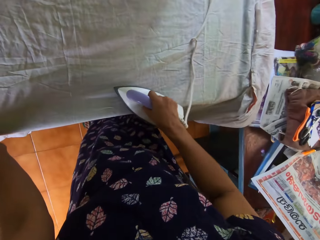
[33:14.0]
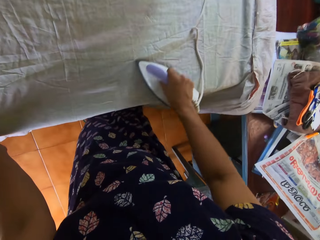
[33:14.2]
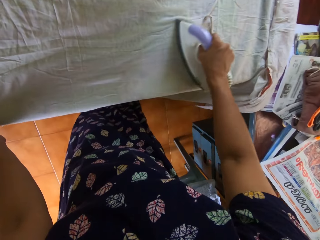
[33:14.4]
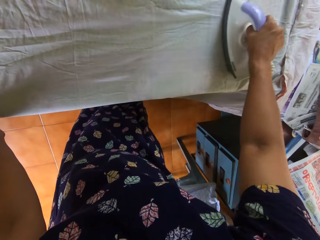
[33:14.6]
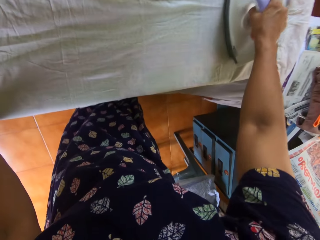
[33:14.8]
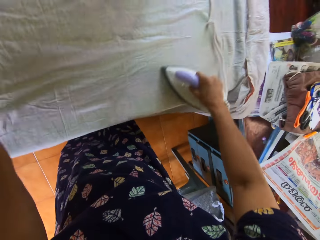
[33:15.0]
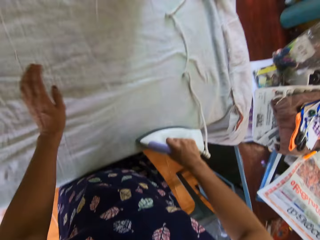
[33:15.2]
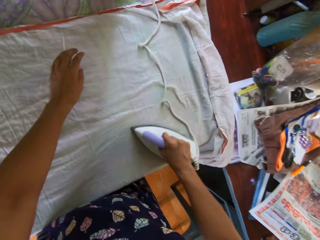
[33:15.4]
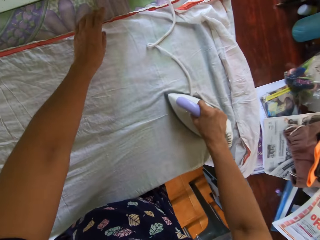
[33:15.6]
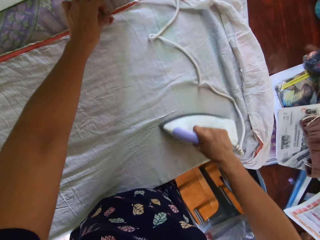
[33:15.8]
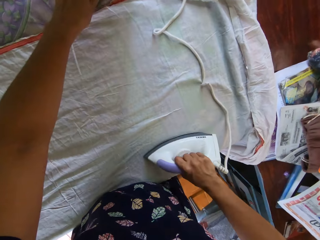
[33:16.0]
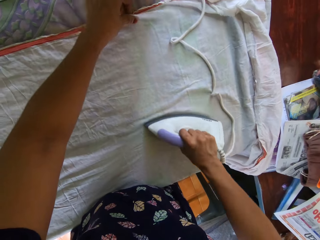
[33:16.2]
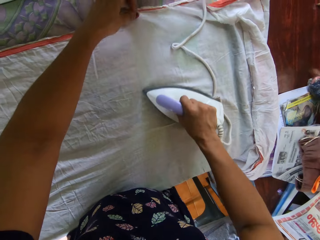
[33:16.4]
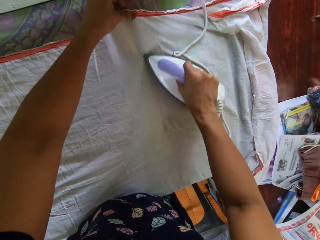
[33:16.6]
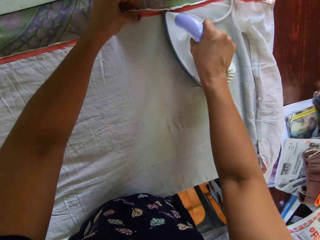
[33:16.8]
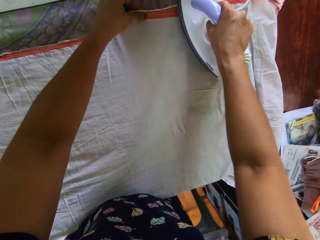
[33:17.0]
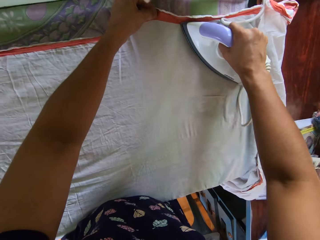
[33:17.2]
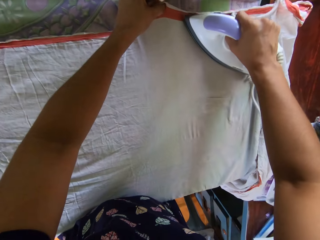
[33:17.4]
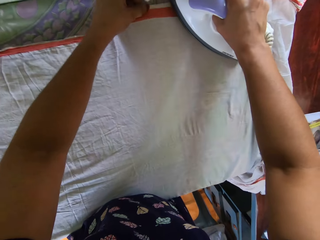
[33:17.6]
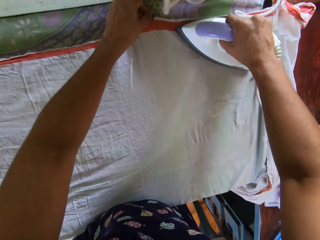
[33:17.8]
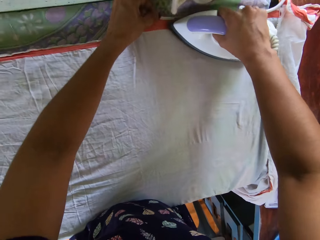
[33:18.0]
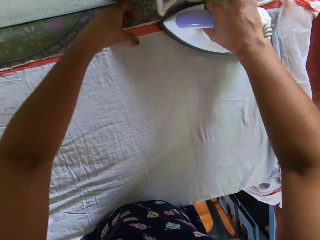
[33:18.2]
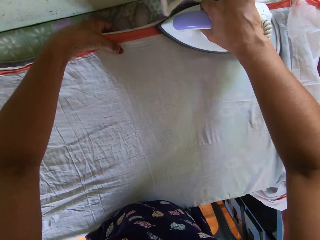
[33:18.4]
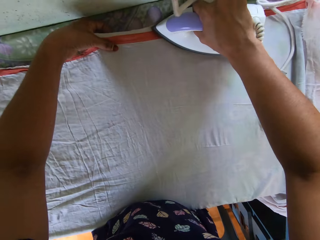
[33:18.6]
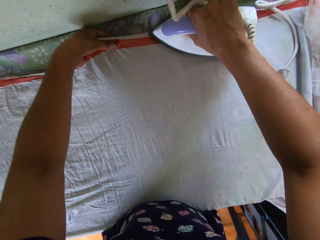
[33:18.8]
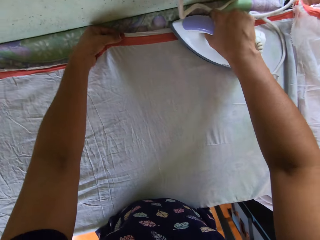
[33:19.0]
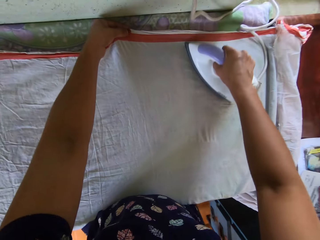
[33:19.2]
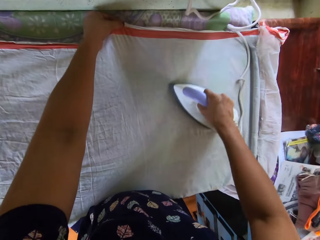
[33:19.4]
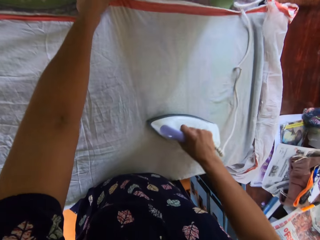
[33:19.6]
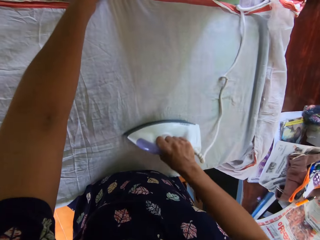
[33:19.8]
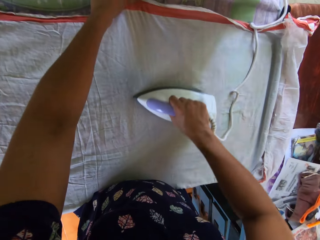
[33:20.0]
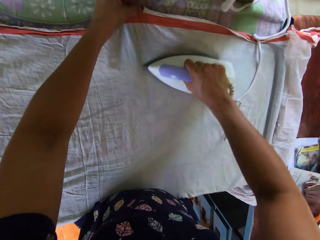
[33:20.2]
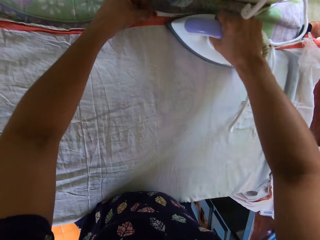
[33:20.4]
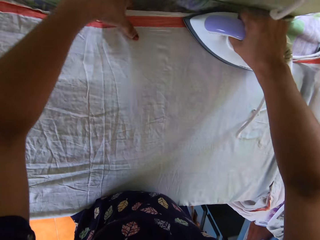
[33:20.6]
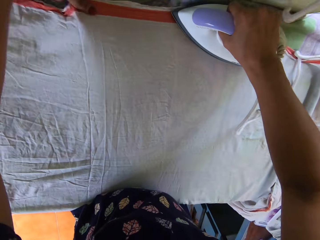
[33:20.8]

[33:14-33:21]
The camera wearer irons the bedsheet on the first table with the iron in her right hand. She adjusts the bedsheet on the first table with her left hand.

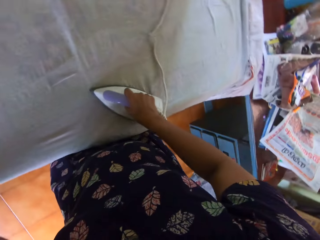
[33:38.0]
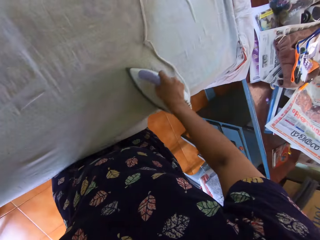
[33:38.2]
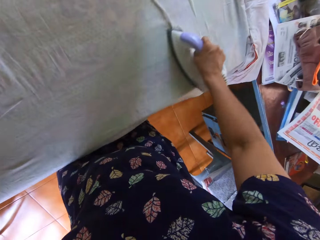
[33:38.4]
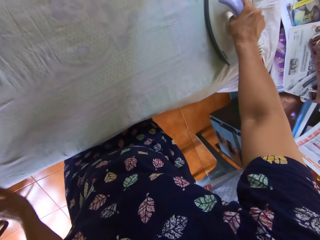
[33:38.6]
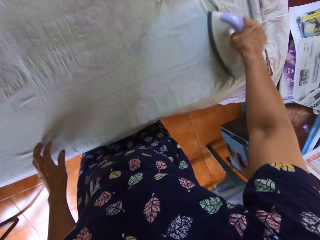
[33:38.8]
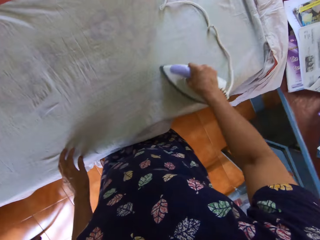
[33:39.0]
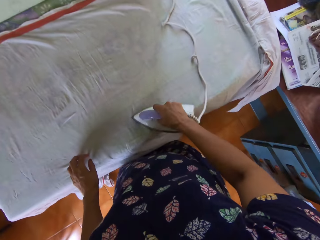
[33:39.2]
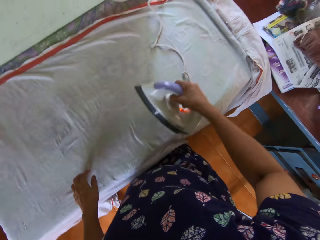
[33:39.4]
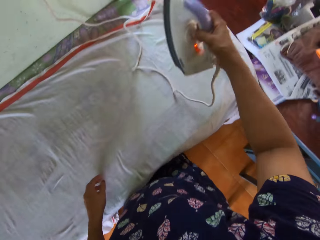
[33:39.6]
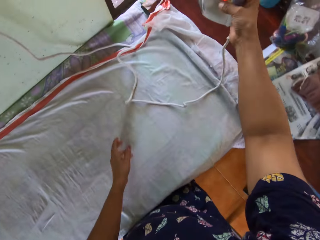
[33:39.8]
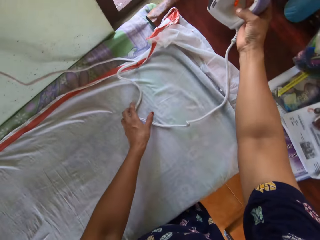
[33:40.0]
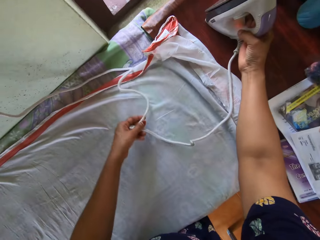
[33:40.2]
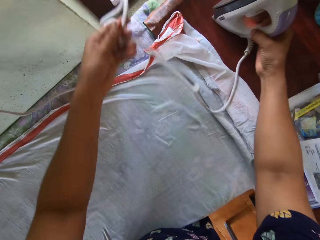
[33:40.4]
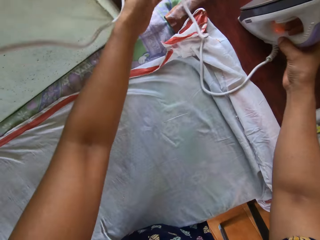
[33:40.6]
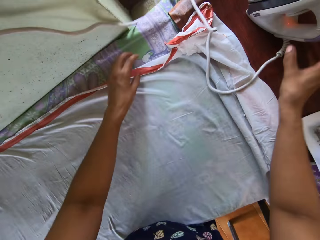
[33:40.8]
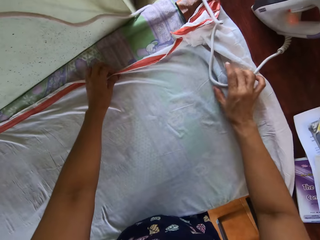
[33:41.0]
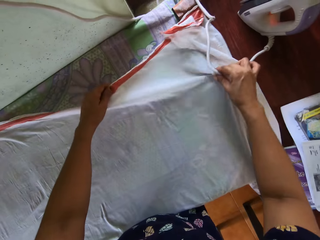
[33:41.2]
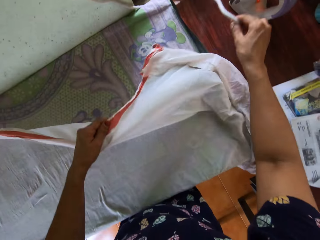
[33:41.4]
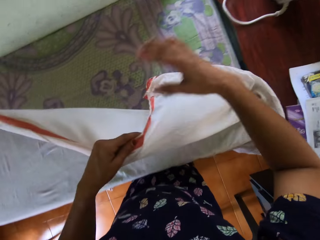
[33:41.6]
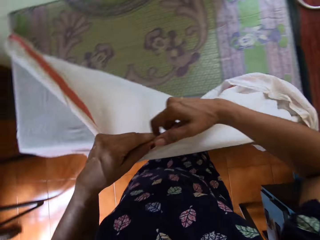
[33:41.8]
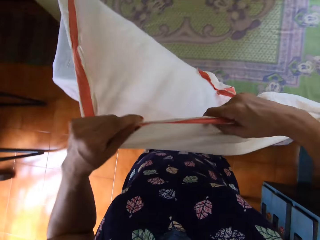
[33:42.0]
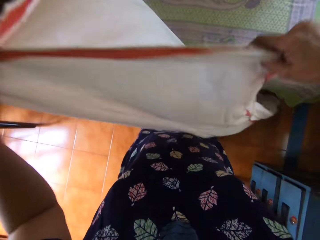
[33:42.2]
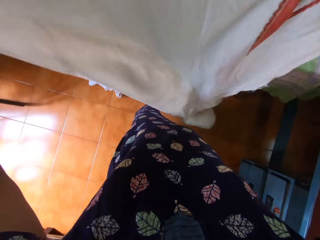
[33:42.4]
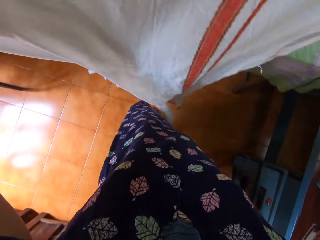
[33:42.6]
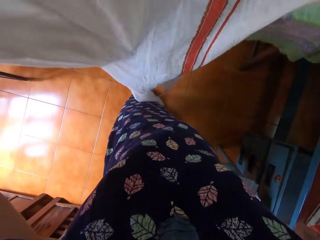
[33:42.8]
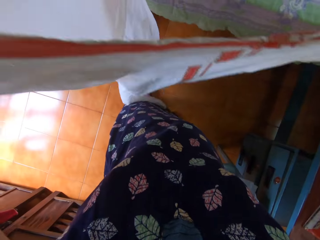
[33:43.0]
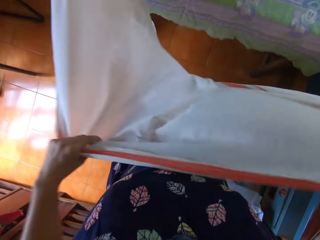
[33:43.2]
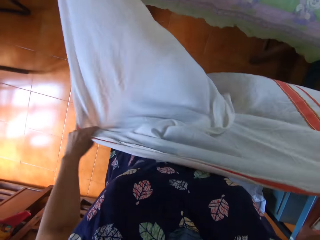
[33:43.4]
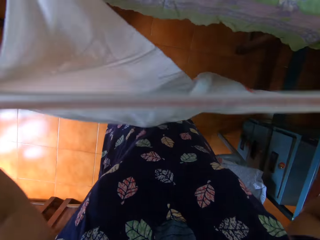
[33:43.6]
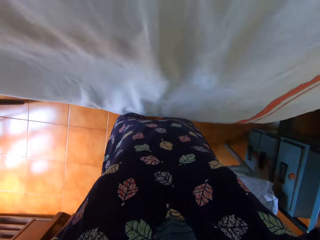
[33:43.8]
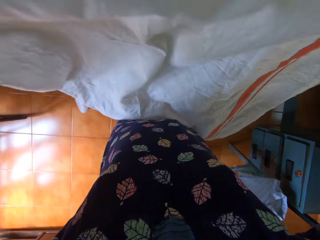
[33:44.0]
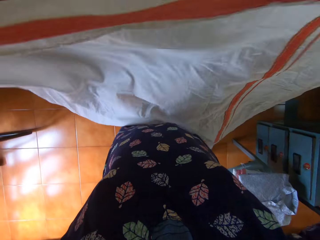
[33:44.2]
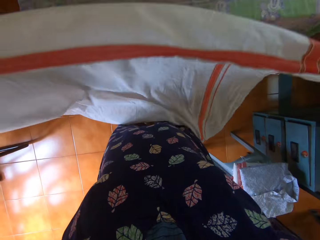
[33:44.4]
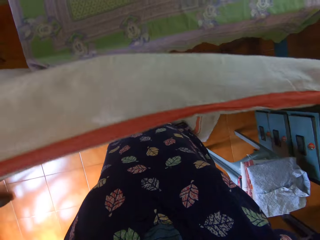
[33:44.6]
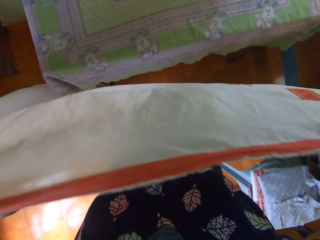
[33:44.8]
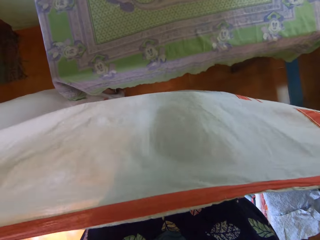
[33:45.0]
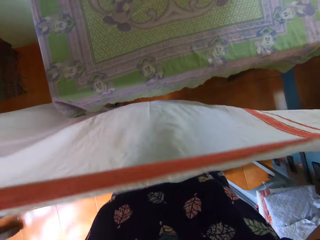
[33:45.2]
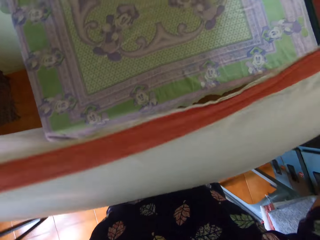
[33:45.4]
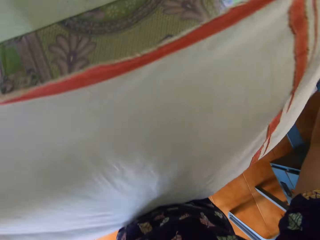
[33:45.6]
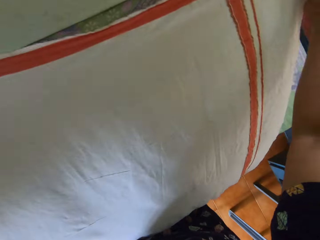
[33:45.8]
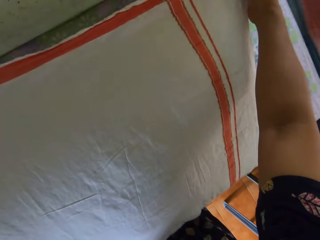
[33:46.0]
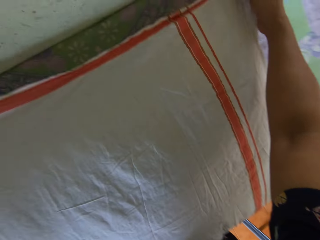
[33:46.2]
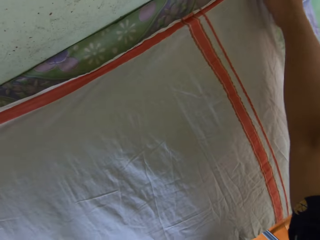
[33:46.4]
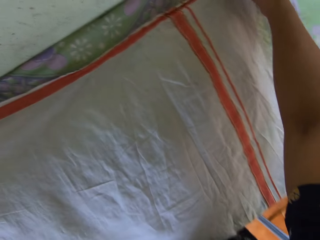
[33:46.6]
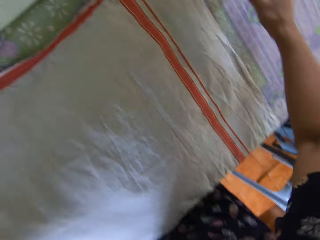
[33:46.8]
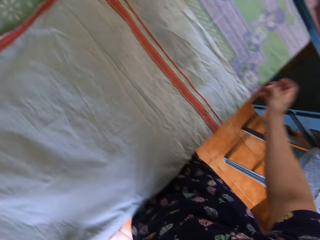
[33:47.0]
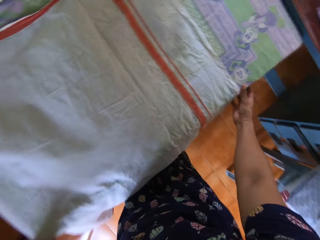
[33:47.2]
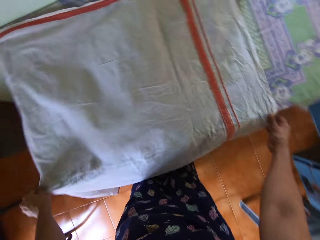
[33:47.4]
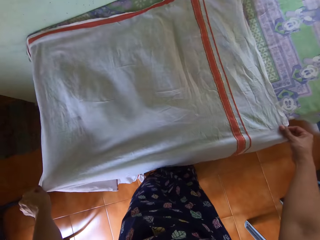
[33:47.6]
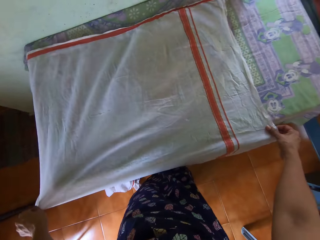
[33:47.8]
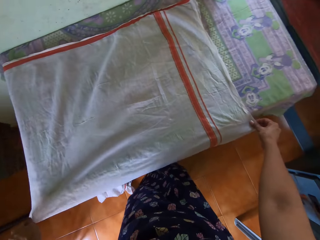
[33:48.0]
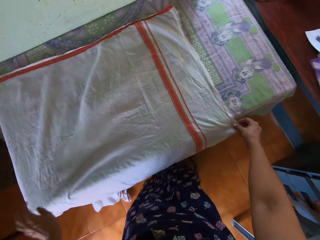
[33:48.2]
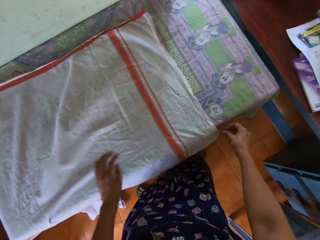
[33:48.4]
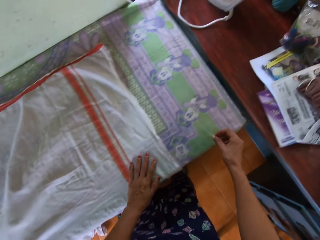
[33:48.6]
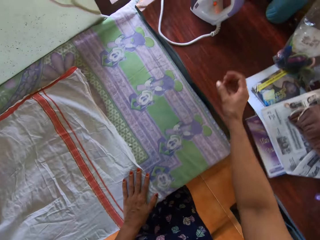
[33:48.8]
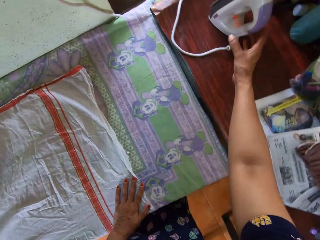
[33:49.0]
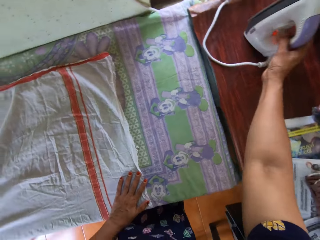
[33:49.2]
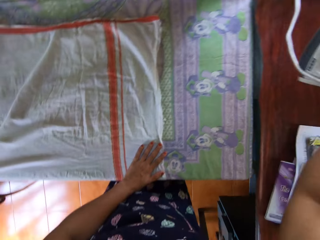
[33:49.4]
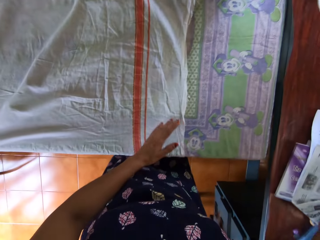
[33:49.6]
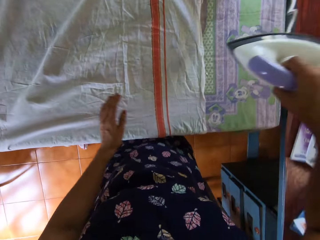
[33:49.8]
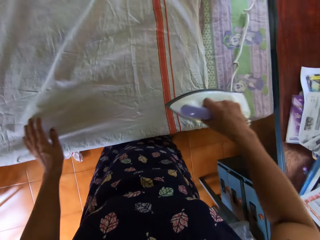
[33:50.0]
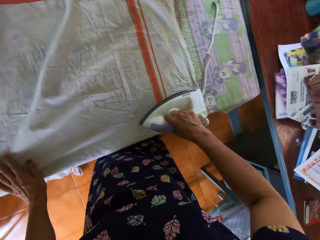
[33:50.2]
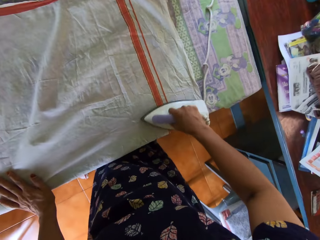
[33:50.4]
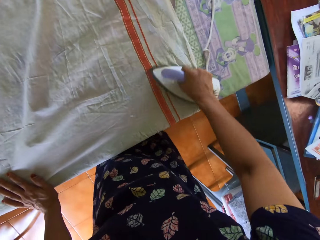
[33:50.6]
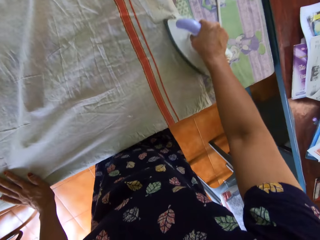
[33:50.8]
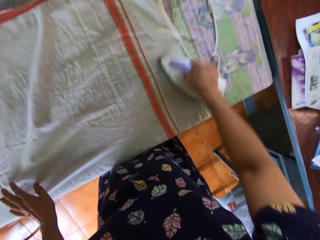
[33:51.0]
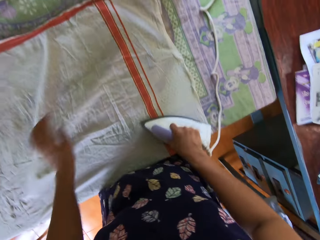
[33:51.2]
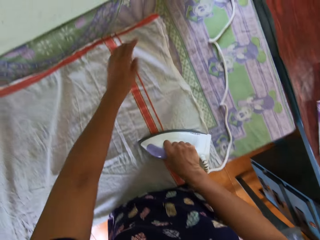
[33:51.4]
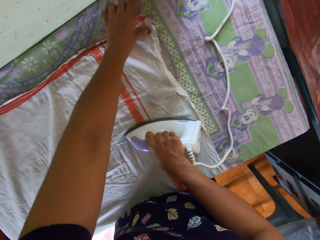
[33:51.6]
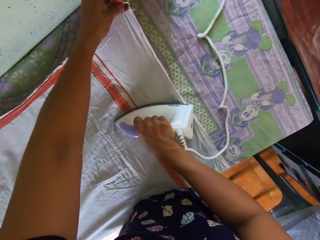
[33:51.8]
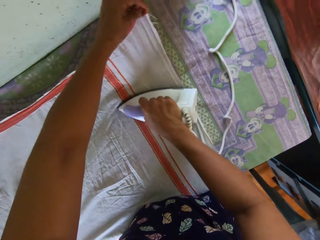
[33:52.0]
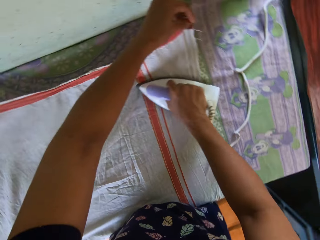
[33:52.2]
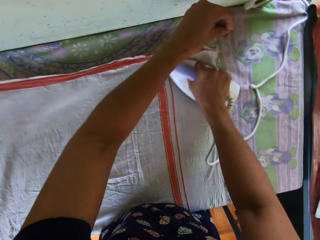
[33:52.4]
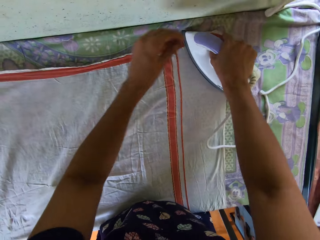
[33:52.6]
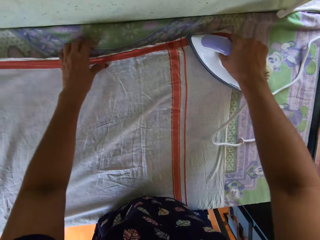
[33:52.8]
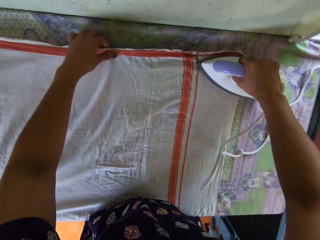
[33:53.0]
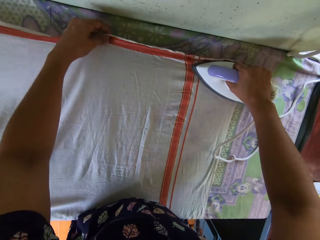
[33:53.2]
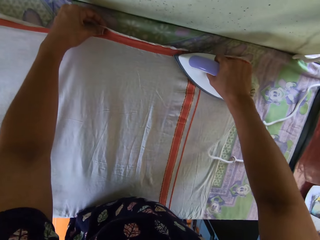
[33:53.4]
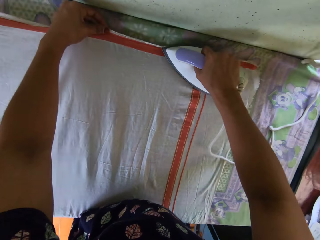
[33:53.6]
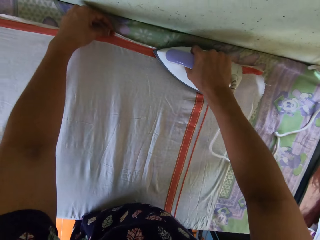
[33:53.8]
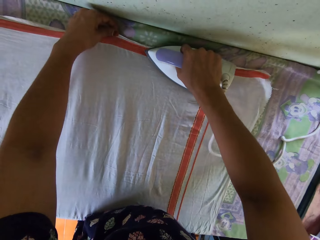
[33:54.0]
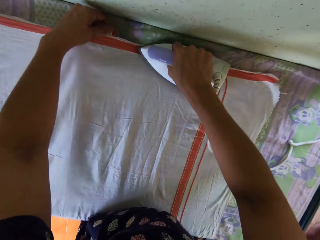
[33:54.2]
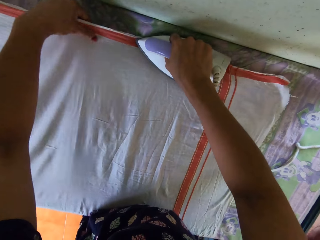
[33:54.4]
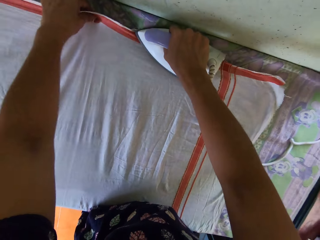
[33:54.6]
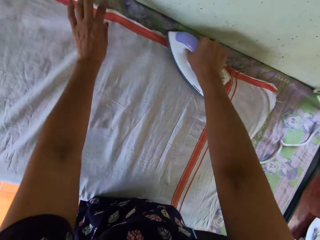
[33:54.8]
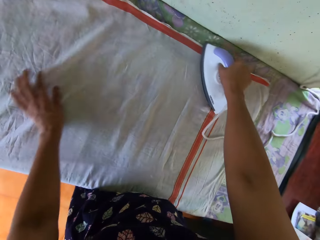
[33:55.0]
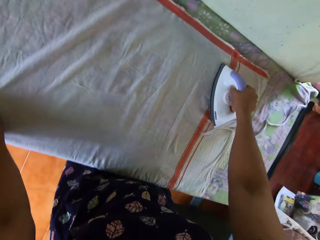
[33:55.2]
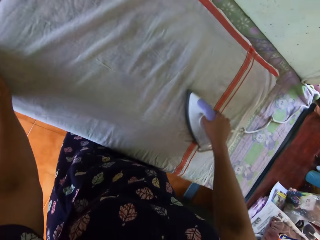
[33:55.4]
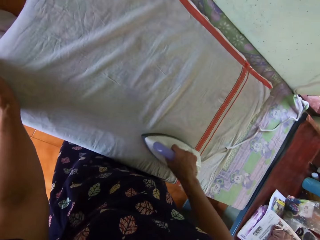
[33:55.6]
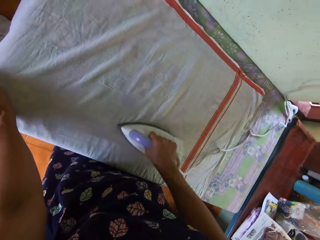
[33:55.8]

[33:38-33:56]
The camera wearer places the iron on the second table with her right hand. She moves the cord of the iron on the first table with her left hand. She lifts the bedsheet from the first table with both of her hands. She lays the bedsheet on the first table with both of her hands. She adjusts the bedsheet on the first table with both of her hands. She picks up the iron. She places the iron on the second table with her right hand. She irons the bedsheet on the first table with the iron in her right hand. She adjusts the bedsheet on the first table with her left hand.
